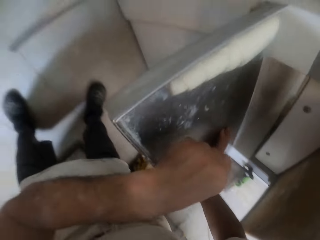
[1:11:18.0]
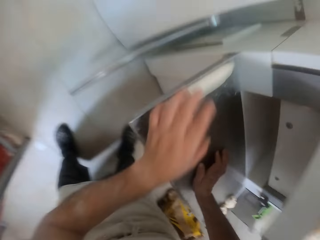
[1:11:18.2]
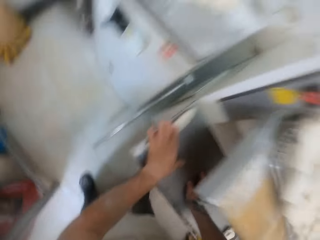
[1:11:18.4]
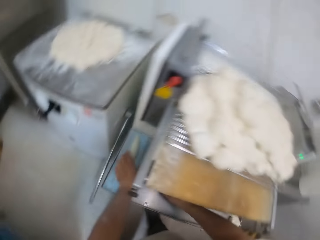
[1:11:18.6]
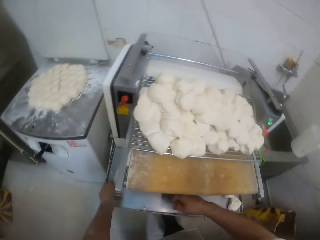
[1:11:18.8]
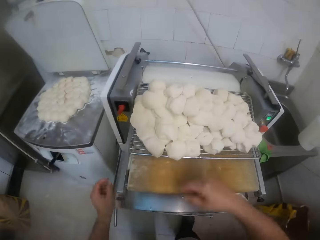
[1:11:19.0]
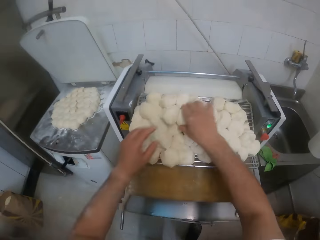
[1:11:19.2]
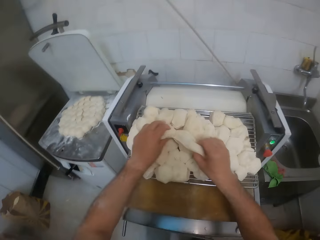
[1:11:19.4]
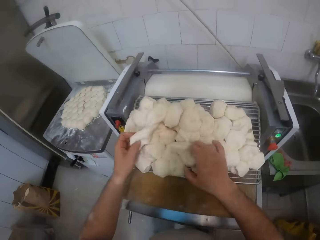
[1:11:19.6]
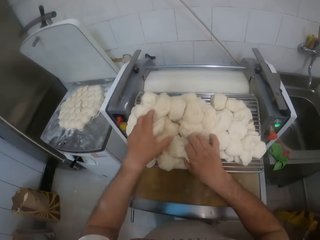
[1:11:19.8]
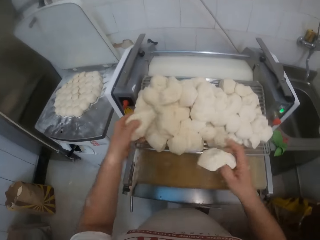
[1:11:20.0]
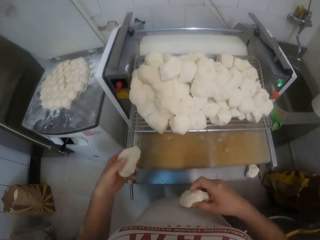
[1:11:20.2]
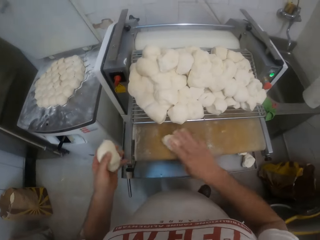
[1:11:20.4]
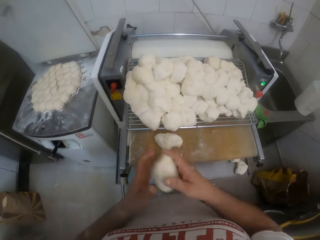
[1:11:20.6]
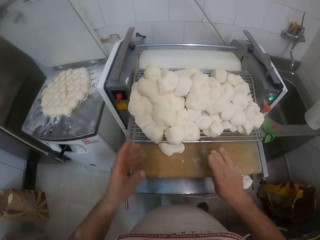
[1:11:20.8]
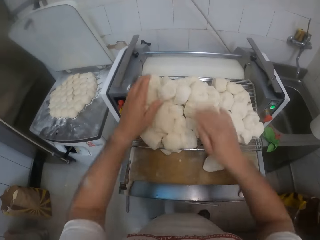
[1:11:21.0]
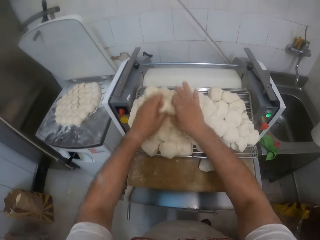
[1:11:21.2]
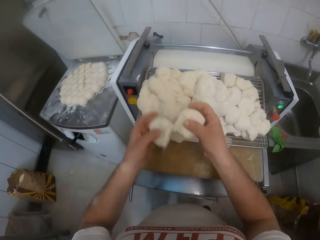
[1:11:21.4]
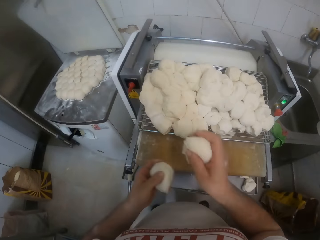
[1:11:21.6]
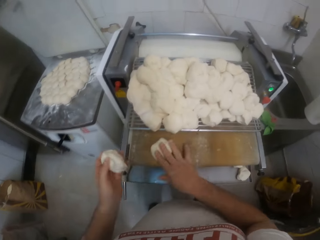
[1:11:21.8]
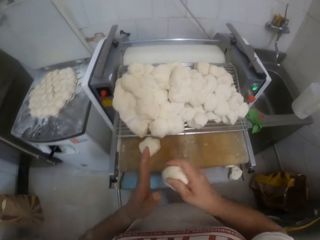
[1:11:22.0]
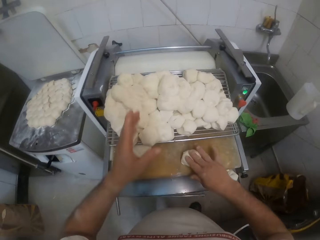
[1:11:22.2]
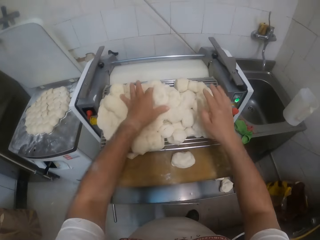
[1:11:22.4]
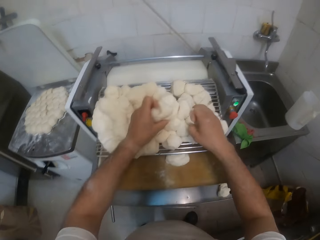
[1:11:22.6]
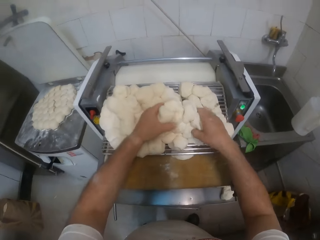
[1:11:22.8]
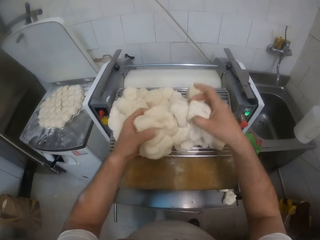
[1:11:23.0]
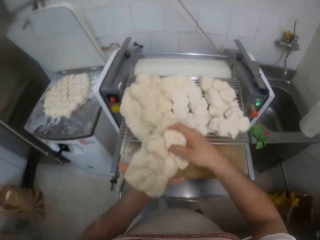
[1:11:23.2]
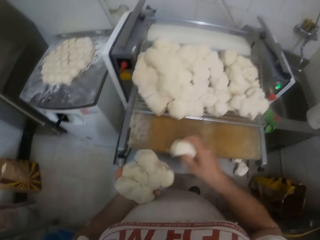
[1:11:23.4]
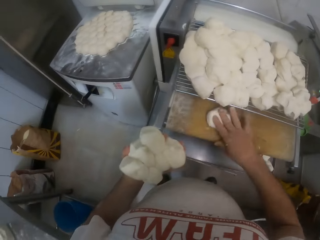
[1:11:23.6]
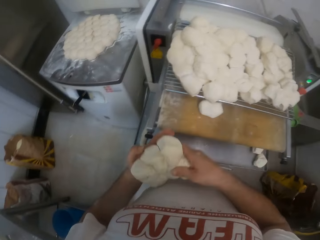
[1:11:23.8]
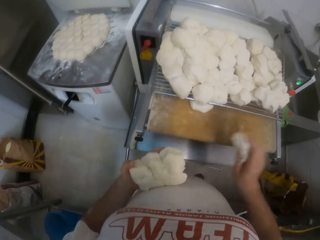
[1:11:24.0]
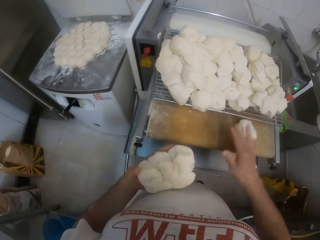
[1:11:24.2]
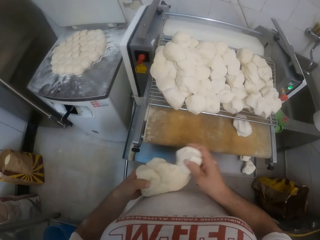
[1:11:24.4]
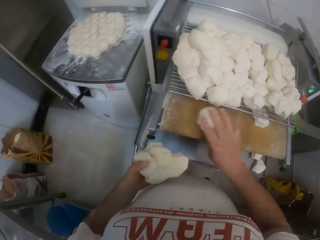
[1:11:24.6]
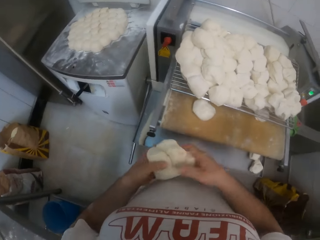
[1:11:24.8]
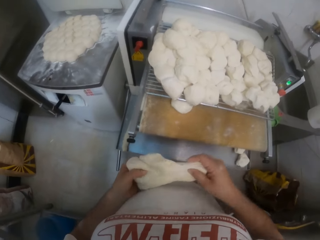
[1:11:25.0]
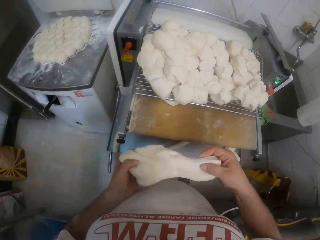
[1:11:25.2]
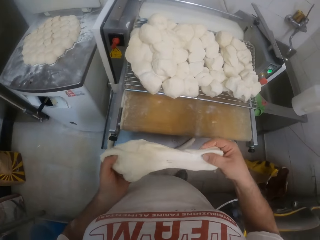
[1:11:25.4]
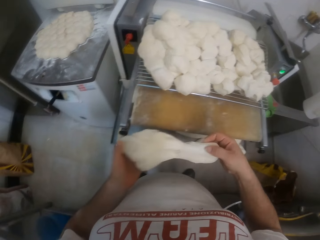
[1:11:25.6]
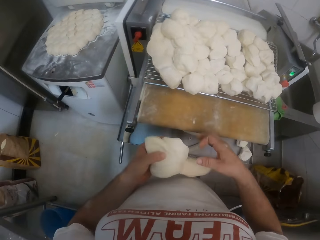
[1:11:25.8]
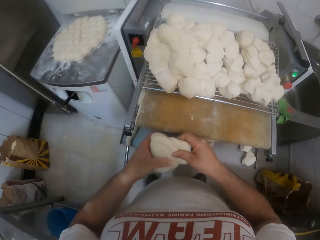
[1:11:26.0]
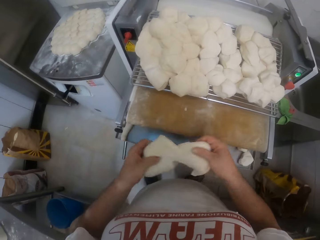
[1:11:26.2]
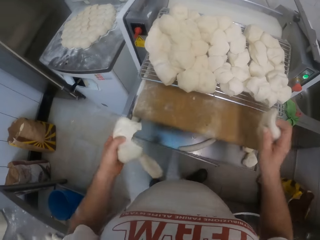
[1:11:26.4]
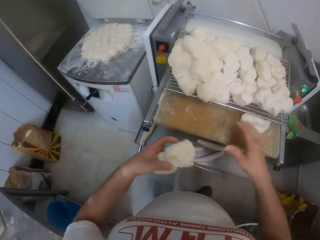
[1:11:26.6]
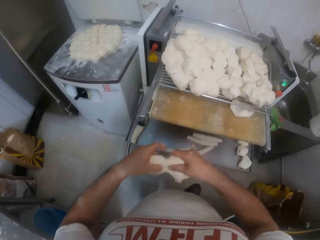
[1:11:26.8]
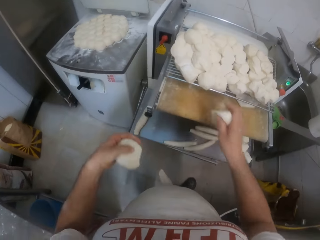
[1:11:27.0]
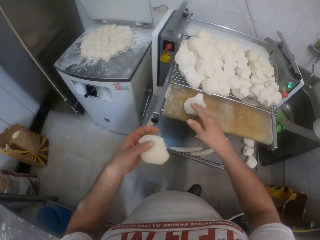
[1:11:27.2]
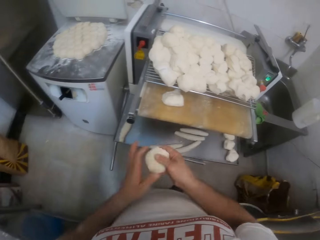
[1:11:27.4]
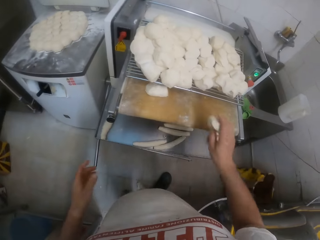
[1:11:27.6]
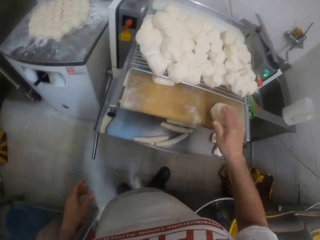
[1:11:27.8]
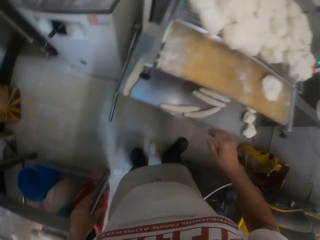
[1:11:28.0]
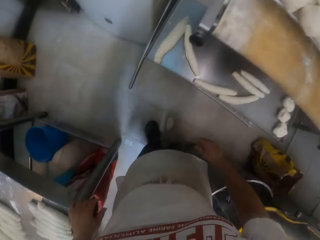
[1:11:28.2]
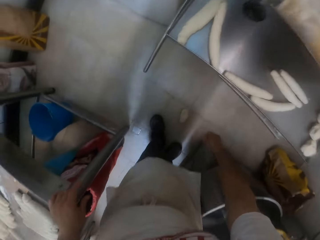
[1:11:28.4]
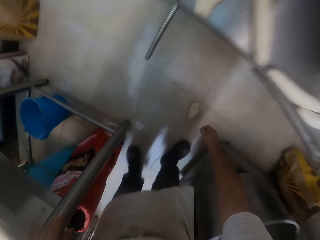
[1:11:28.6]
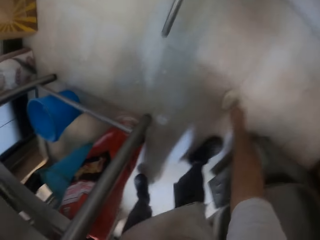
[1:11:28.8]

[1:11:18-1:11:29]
The camera wearer lifts a dough on the dough sheeter with his right hand. He lifts a dough on the dough sheeter with his left hand. He drops the dough in his right hand on the dough sheeter. He drops the dough again. He lifts a dough on the dough sheeter with his right hand. He lifts a dough on the dough sheeter with his left hand. He drops the dough in his right hand on the dough sheeter. He drops the dough again. He lifts the pieces of dough on the dough sheeter with his hands. He drops the dough in his right hand on the dough sheeter. He drops the dough repeatedly.

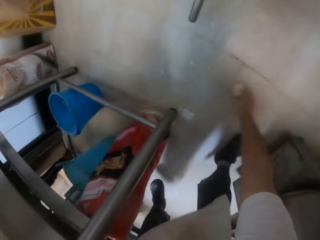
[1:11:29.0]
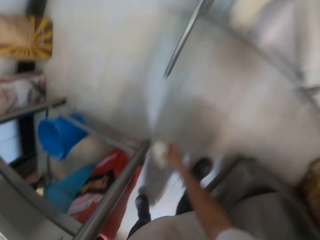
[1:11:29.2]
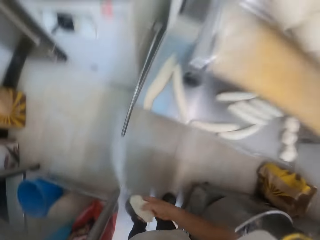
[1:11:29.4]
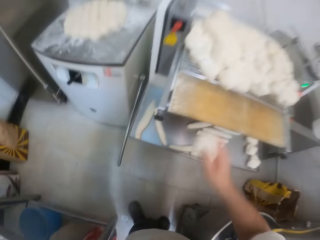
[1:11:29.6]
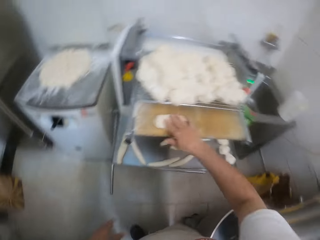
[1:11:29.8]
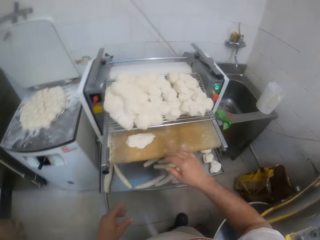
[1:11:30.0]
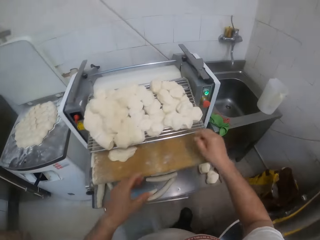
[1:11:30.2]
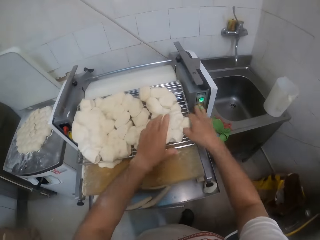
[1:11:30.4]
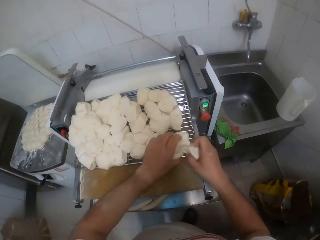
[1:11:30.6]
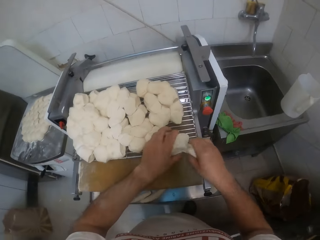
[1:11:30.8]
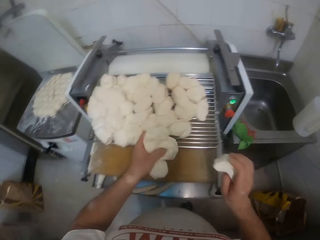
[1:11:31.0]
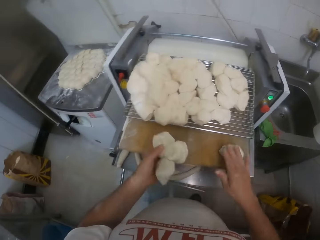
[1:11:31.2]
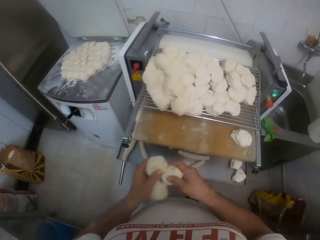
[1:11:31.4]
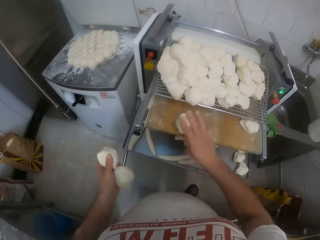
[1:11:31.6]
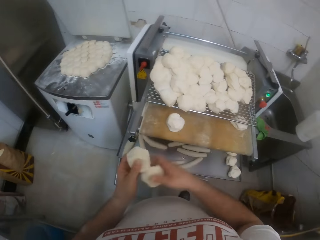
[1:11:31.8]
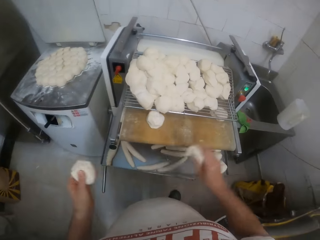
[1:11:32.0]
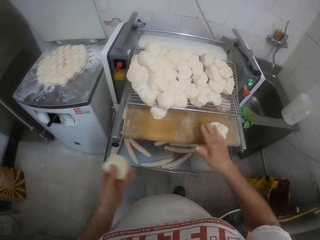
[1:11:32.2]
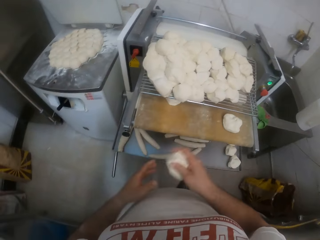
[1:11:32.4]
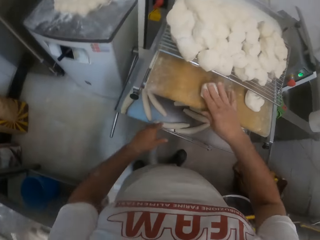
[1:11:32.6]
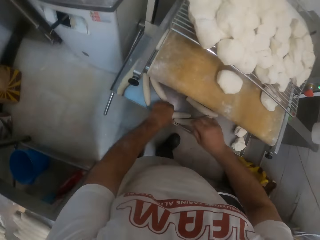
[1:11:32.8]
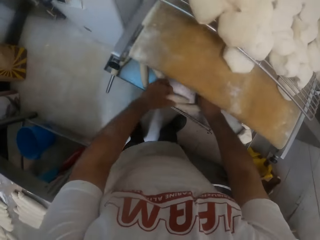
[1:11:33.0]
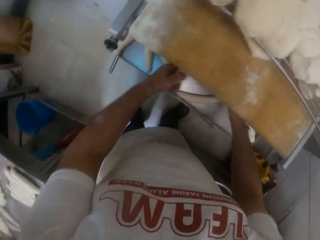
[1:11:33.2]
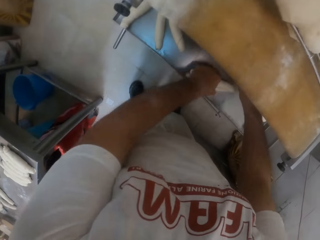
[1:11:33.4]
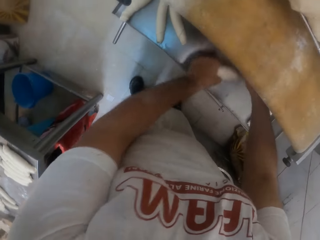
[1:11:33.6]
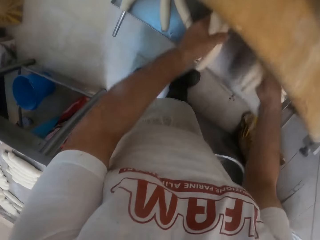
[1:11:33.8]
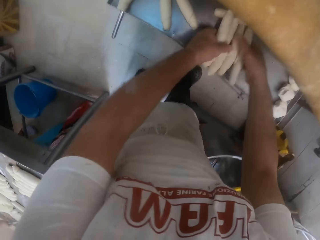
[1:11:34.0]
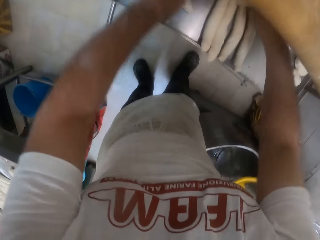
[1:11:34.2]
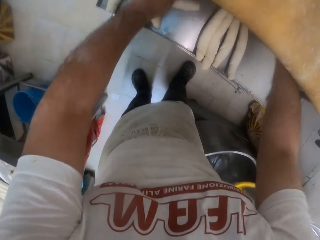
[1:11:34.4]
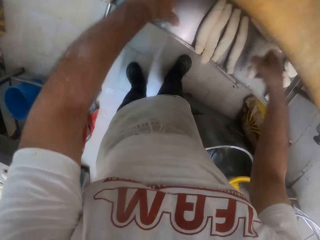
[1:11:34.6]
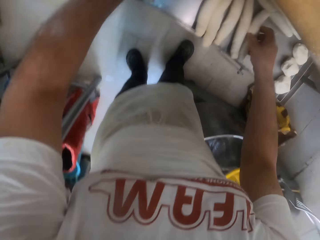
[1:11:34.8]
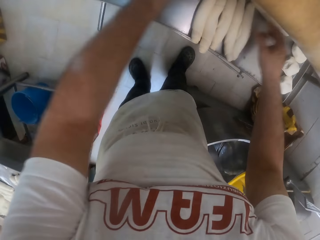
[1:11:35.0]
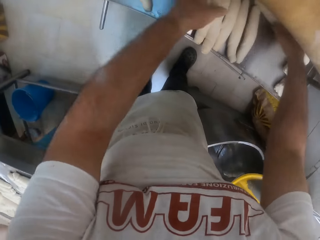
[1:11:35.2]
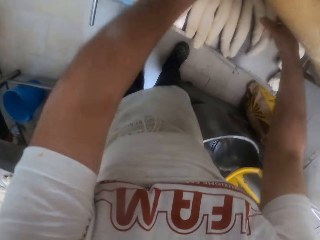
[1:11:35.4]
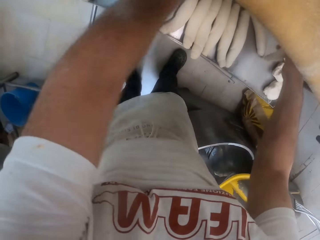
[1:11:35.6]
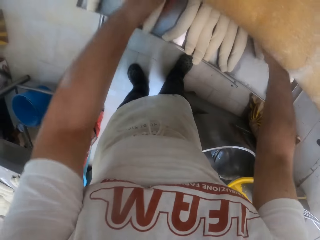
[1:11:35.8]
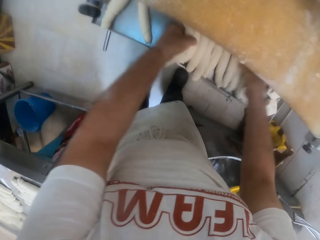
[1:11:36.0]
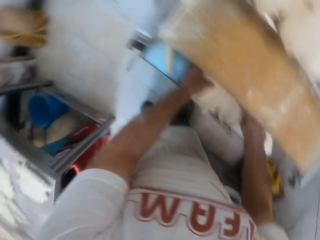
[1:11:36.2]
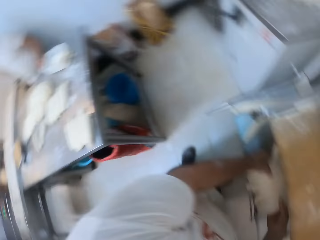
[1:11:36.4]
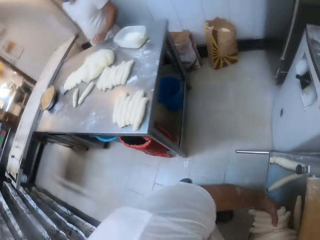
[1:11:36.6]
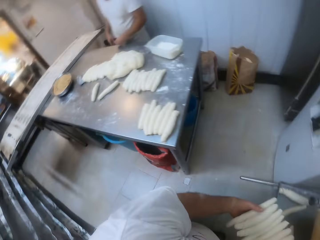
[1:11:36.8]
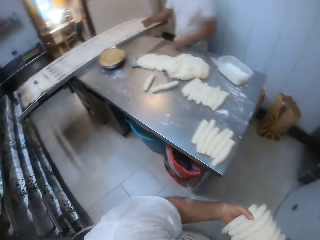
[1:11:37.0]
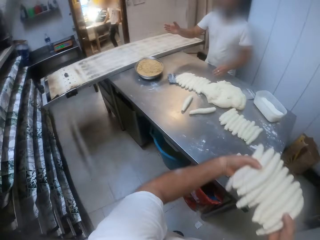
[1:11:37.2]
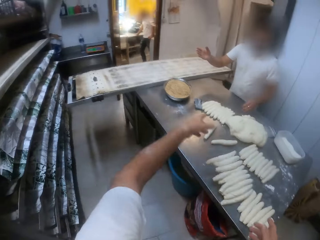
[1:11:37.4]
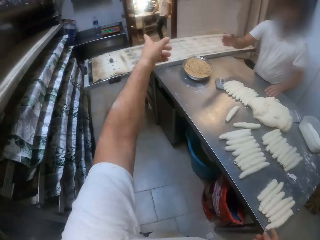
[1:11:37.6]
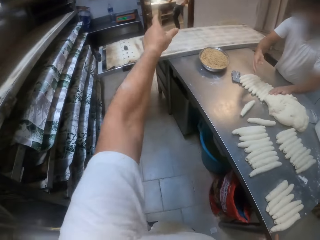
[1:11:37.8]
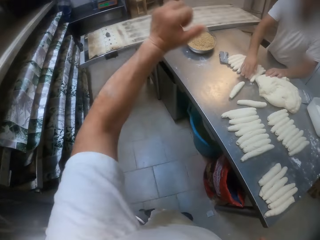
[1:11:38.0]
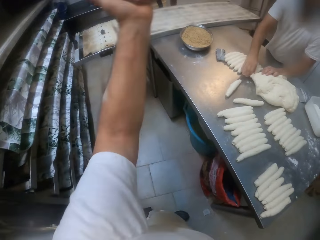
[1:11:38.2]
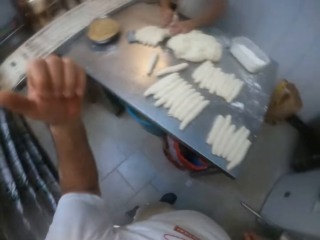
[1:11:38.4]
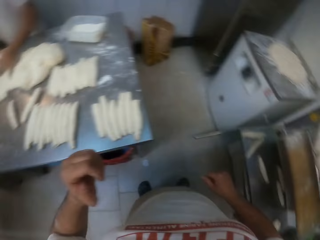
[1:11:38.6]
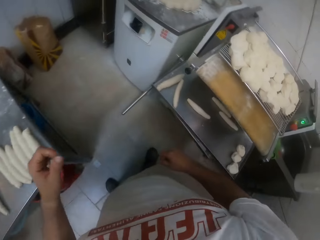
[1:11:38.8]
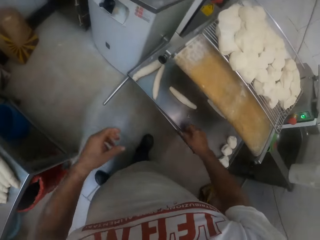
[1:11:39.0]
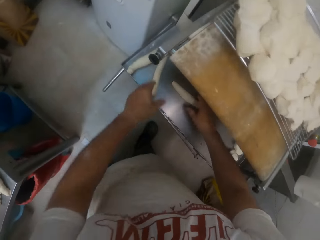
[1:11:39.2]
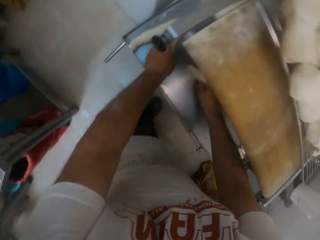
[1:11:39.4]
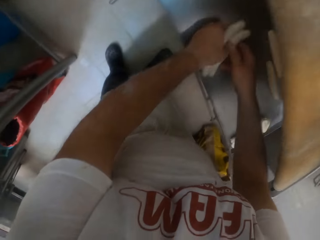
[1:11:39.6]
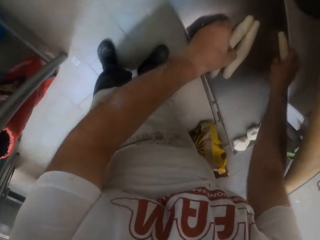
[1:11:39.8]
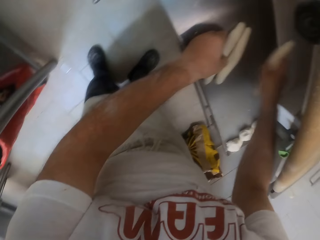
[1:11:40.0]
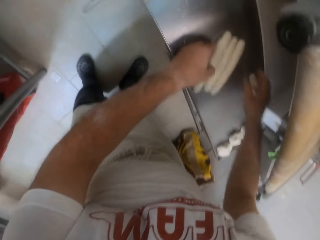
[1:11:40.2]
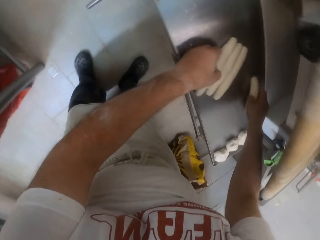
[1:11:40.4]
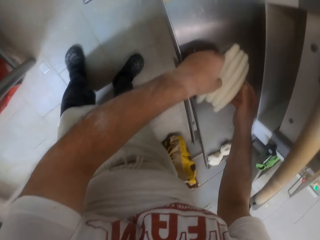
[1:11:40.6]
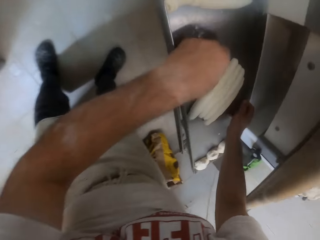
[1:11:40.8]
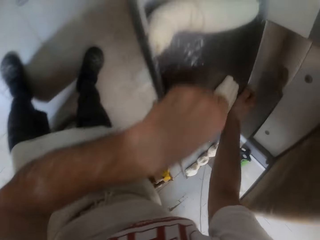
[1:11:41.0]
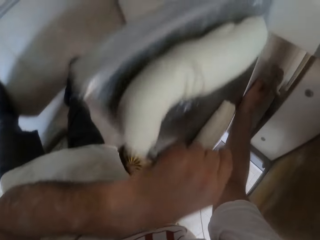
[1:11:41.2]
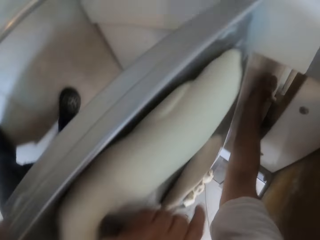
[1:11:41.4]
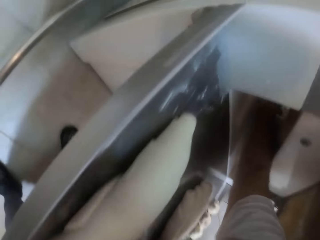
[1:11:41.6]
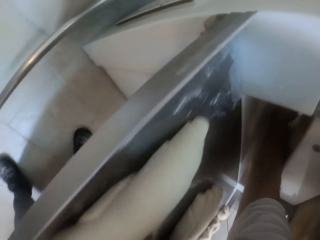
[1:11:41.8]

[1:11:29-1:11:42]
The camera wearer lifts a dough on the floor with his right hand. He drops the dough in his right hand on the dough sheeter. He lifts the pieces of dough on the dough sheeter with his hands. He drops the dough in his right hand on the dough sheeter. He drops the dough repeatedly. He gathers the long rolls of dough on the dough sheeter with his hand. He lifts the long rolls of dough on the dough sheeter with his hands. He throws the long rolls of dough in his hands on the table. The man splits the long rolls of dough on the table with his hands. The camera wearer gathers the long rolls of dough on the dough sheeter with his hand.
